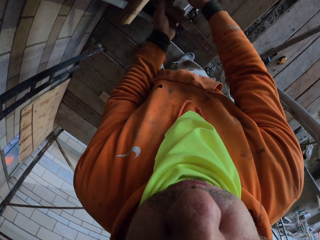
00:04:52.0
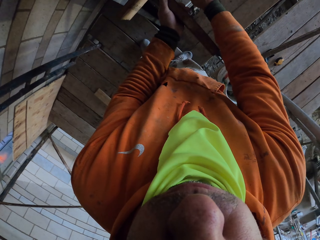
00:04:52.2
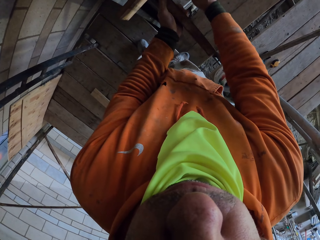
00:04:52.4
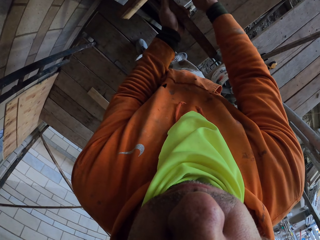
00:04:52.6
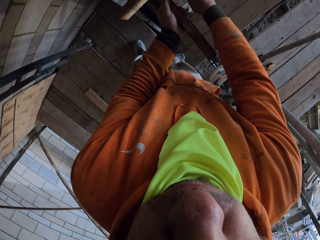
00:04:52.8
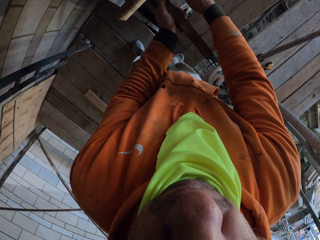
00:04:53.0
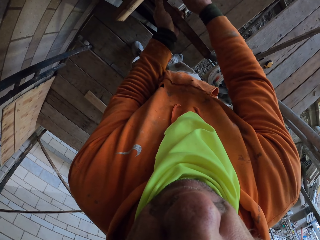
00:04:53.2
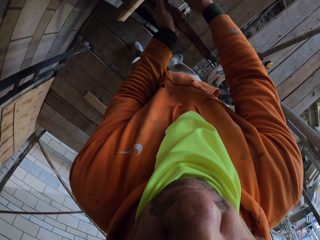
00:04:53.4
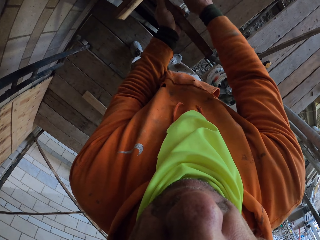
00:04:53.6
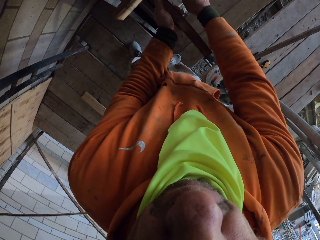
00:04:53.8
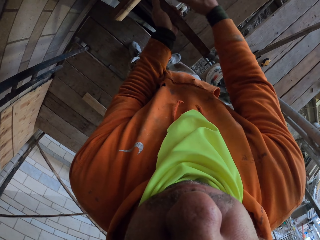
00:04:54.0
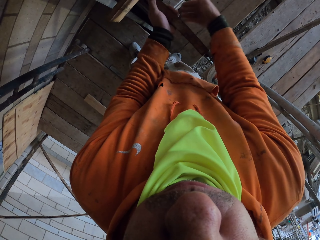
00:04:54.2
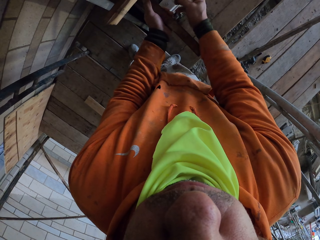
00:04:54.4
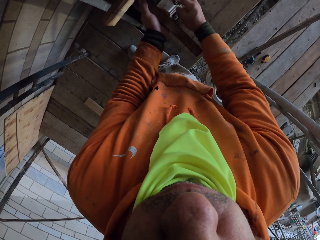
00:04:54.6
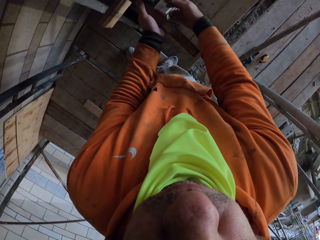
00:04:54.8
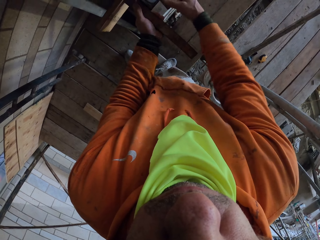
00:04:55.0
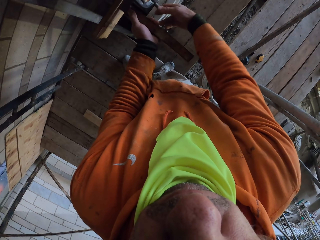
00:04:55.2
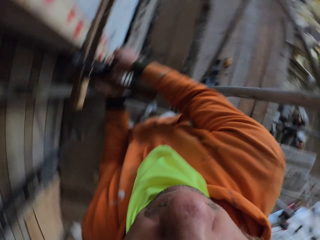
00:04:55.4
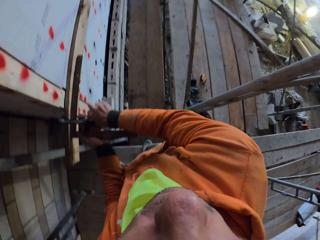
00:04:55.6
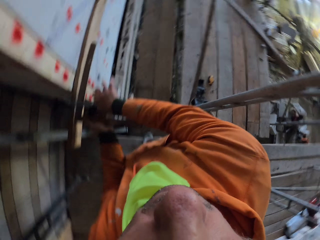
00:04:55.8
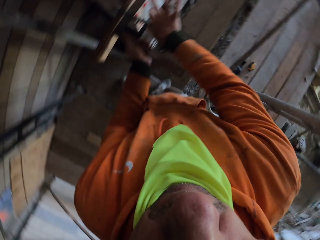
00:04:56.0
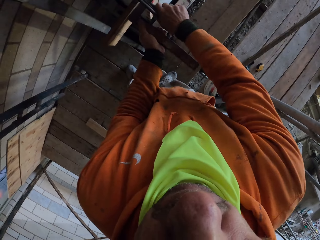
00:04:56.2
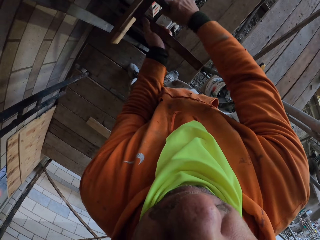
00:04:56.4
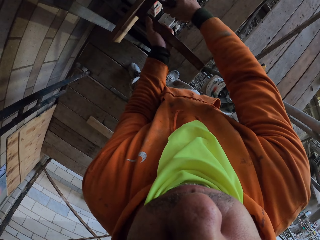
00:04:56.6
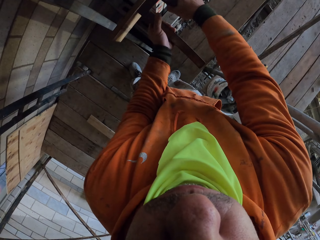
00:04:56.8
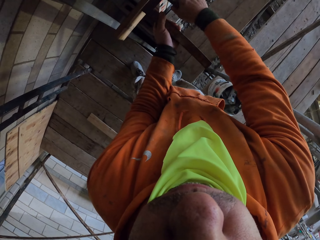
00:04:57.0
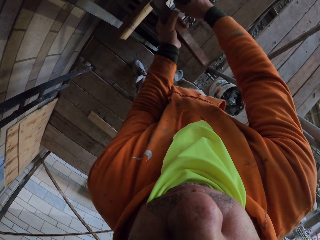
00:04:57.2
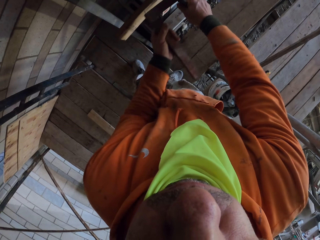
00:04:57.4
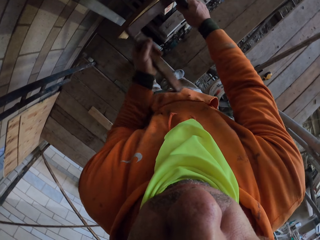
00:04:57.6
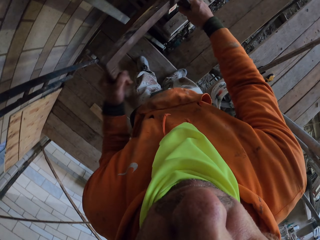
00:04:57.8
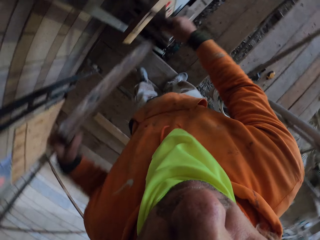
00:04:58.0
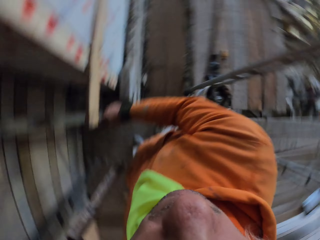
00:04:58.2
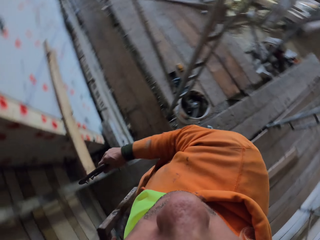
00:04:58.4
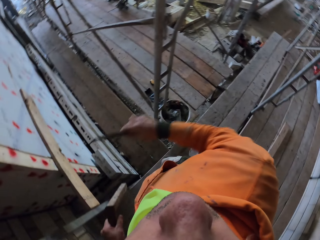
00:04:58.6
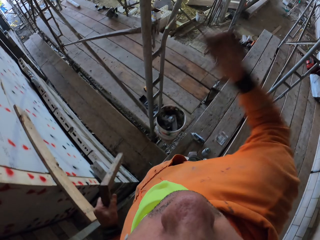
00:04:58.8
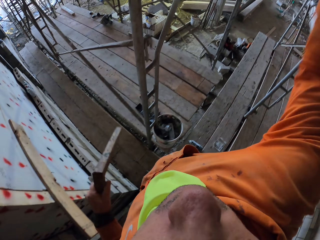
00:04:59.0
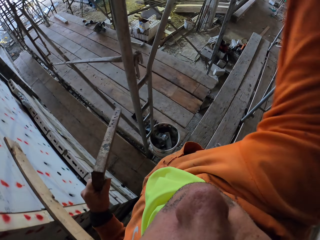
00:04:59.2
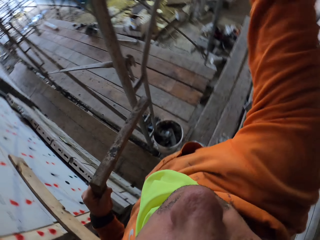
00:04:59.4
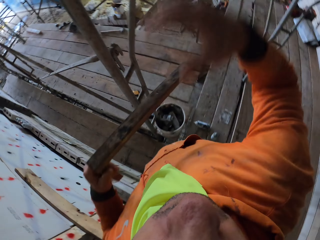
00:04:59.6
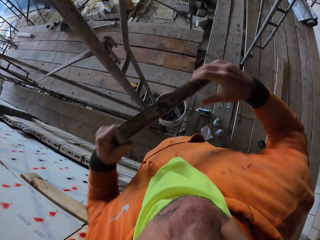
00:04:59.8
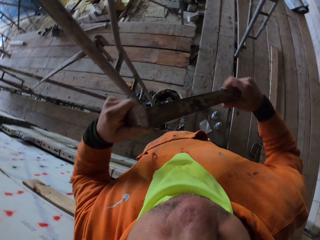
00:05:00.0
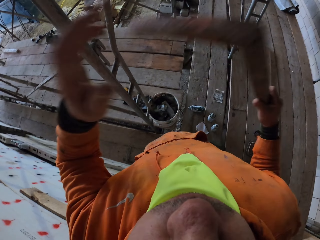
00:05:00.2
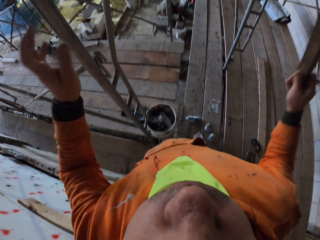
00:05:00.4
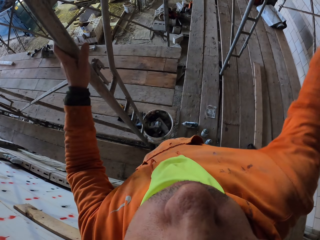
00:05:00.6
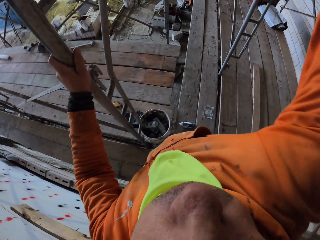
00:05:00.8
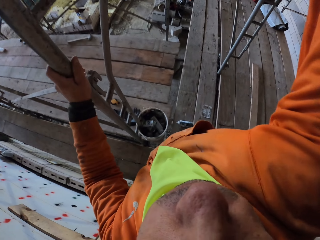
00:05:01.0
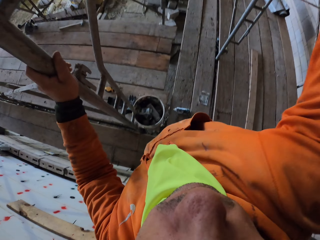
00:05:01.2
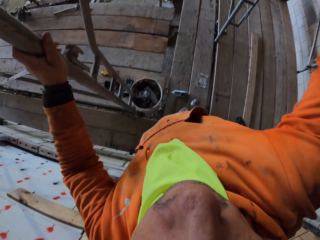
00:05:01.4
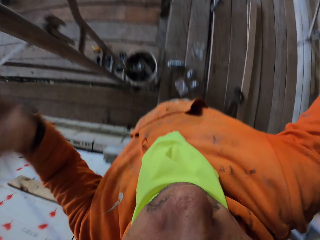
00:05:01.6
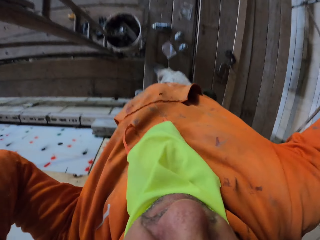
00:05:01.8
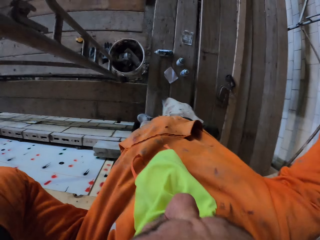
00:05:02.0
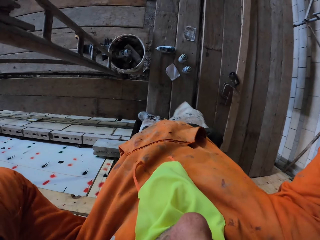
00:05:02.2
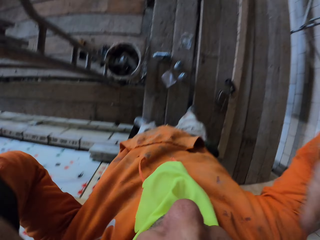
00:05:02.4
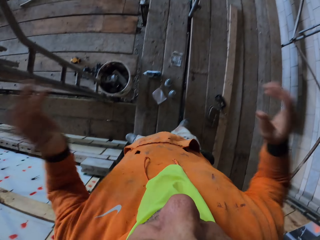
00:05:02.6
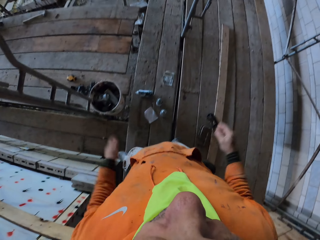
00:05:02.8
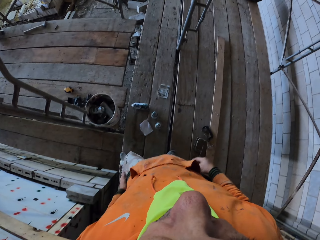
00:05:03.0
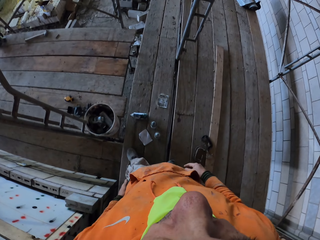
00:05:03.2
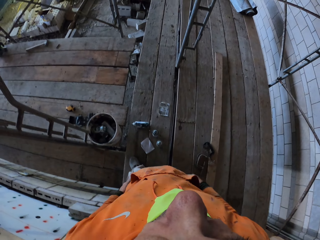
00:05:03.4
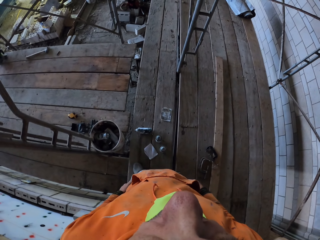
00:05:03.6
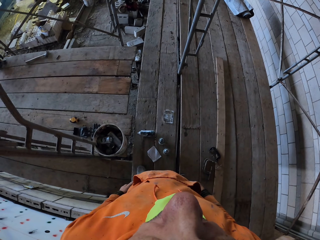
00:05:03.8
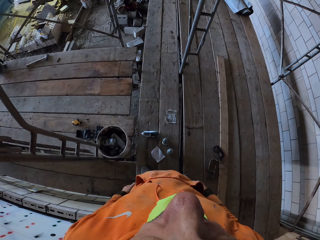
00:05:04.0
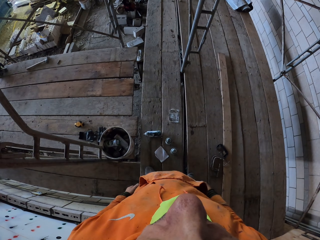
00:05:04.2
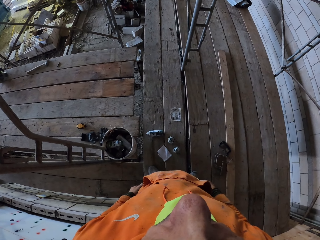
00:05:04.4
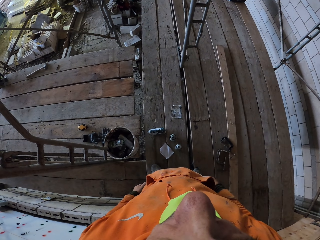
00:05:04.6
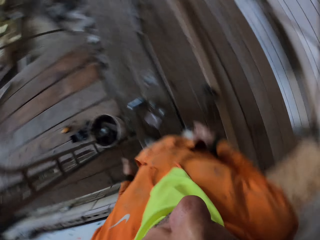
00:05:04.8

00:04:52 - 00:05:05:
The camera wearer pulls the clamp and the jaw from the wall. They place the jaw on the scaffolding. They pass the clamp to the right hand. They fix the camera. They look around. They stand on the ladder.

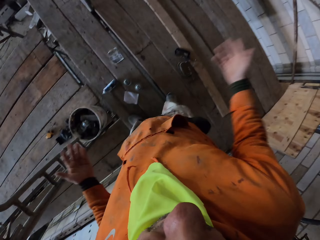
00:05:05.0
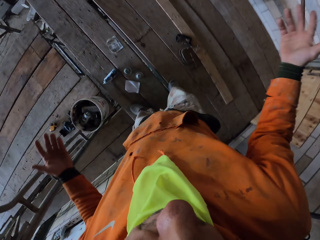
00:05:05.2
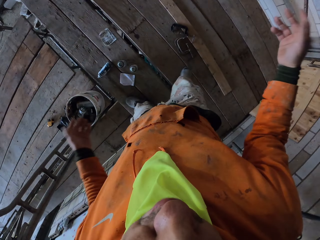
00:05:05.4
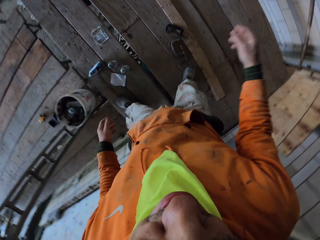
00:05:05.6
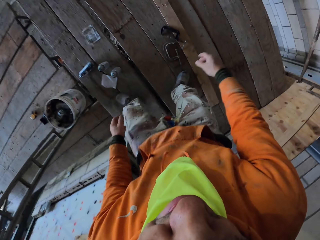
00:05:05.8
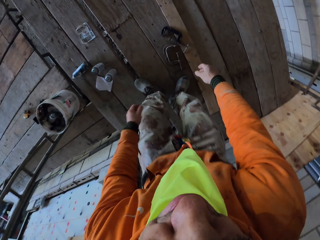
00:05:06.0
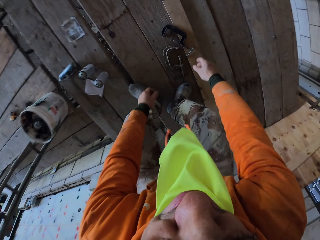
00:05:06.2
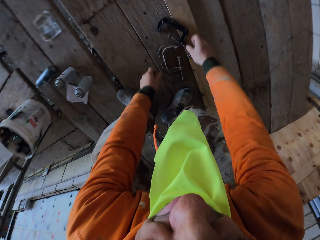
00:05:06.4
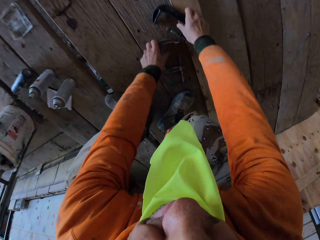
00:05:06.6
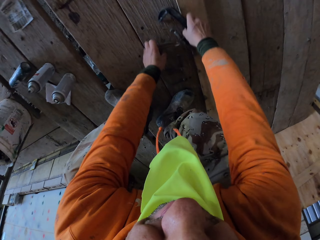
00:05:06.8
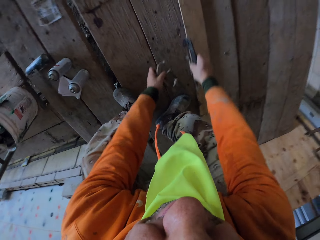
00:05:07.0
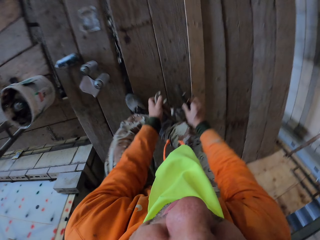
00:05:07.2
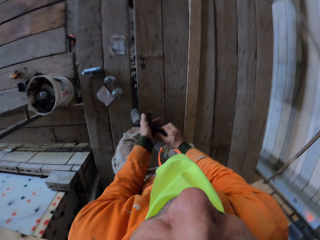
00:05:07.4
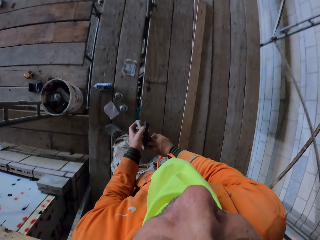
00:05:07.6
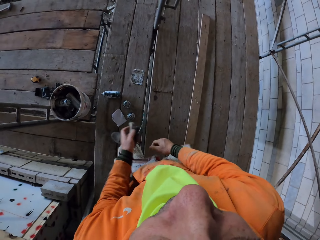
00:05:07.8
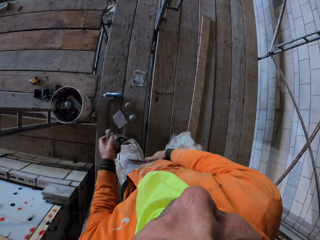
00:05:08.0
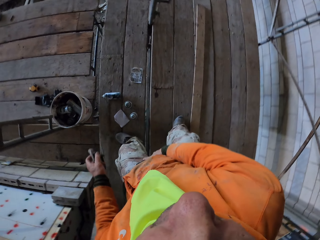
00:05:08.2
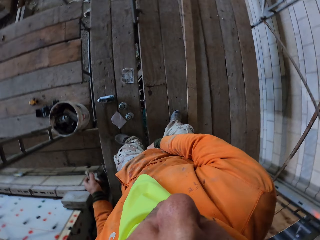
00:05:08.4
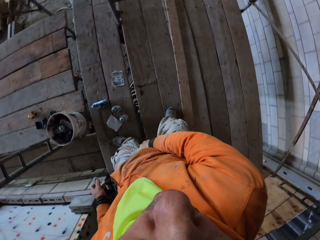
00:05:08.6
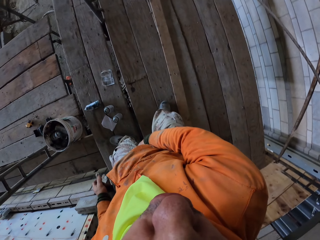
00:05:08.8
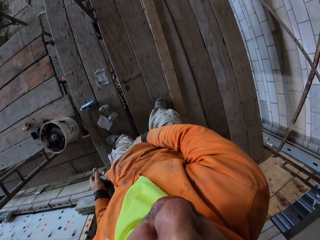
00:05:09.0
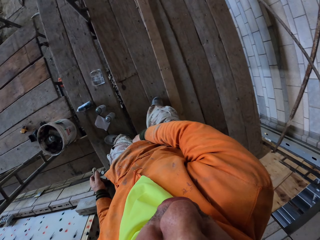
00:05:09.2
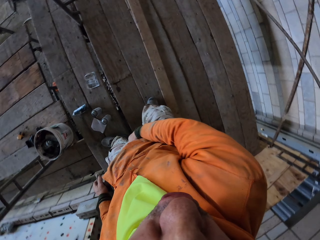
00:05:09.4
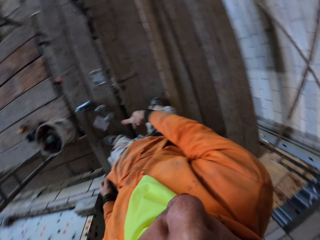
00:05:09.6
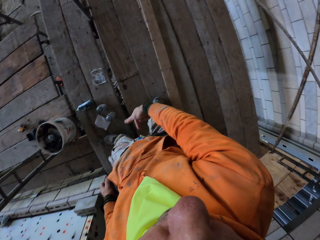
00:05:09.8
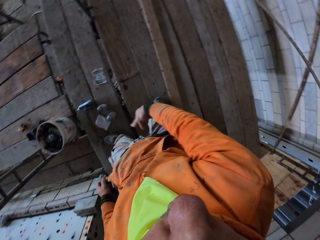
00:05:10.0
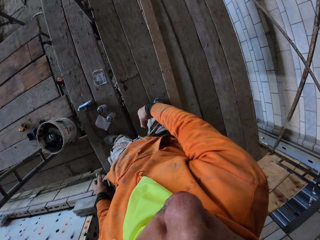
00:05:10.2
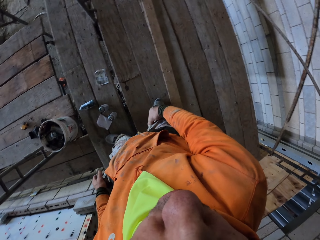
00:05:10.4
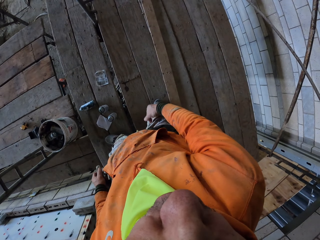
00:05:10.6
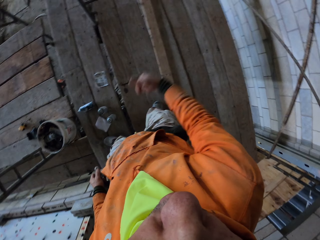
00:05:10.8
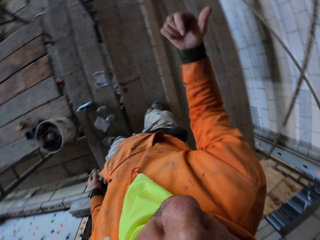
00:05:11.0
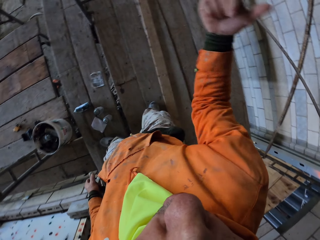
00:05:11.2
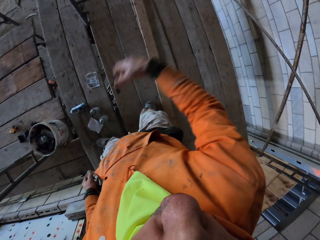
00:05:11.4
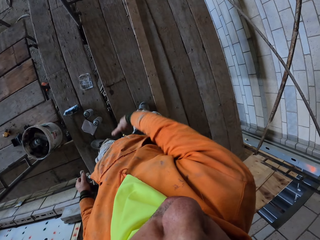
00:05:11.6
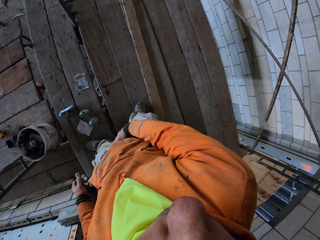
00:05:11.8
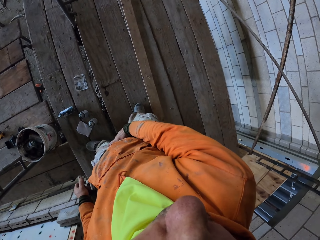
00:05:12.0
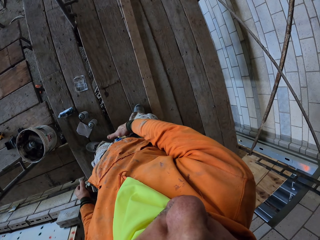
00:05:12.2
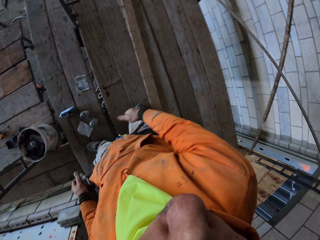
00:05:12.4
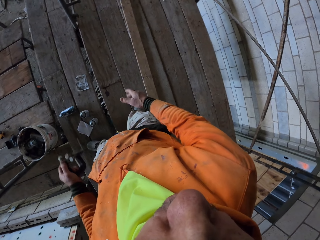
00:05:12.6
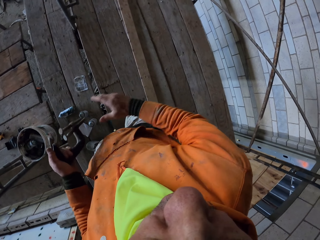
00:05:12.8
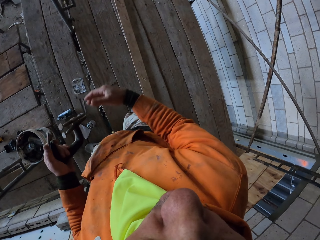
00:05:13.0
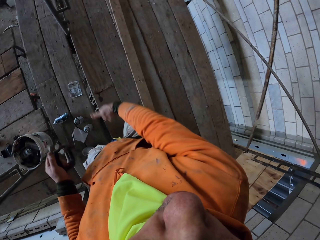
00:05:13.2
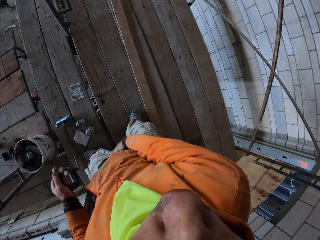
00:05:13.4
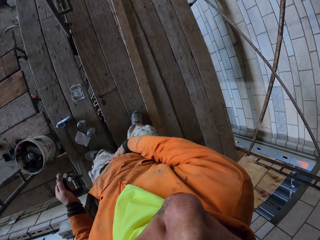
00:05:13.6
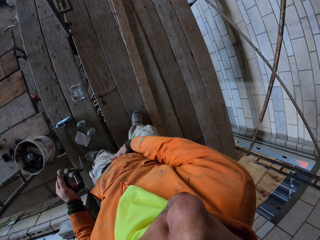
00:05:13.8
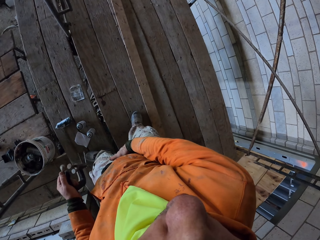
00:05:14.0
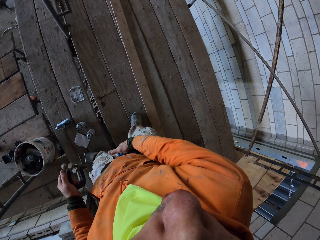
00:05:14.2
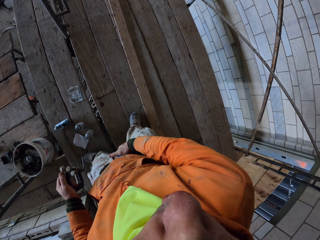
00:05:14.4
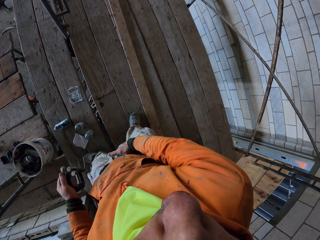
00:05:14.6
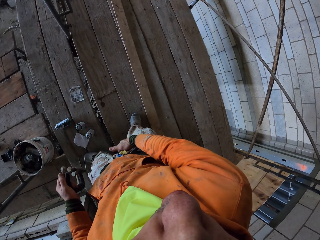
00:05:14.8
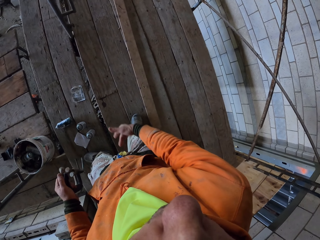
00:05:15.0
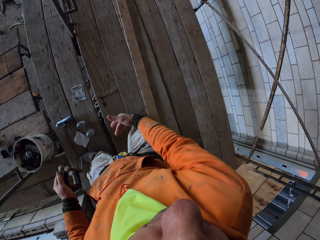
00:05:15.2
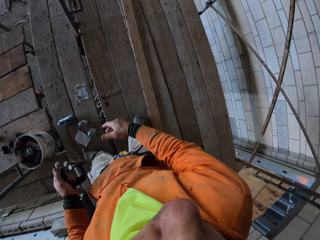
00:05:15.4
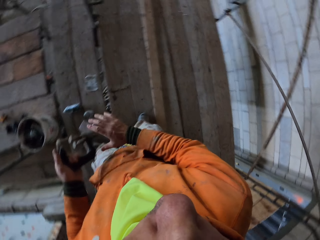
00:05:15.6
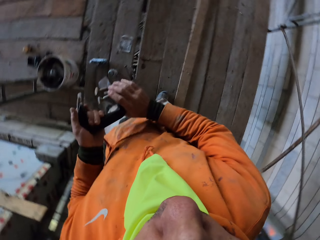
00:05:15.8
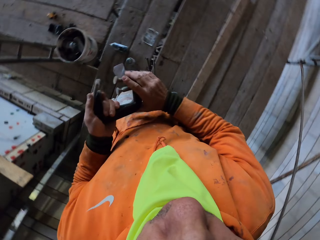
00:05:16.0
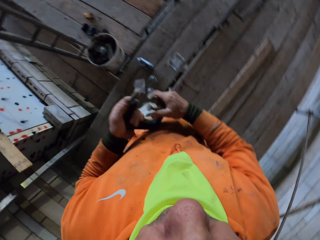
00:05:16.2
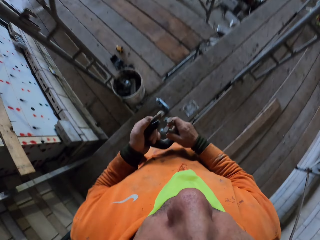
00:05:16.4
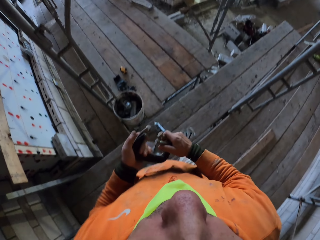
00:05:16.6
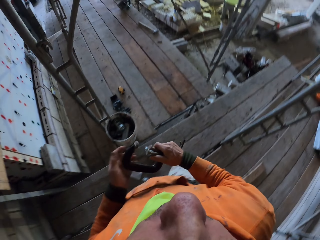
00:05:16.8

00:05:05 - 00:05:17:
The camera wearer moves his hands. He picks up clamps from the floor. He passes the clamp to the left hand. He holds his pants. He scratches the body. He moves the hand. He touches the clamps with the right hand. He puts something aside. He scratches the body. He passes the clamps to the right hand.
